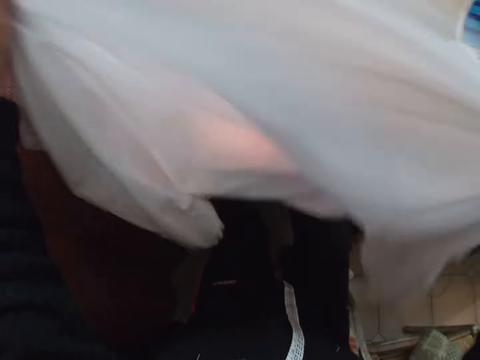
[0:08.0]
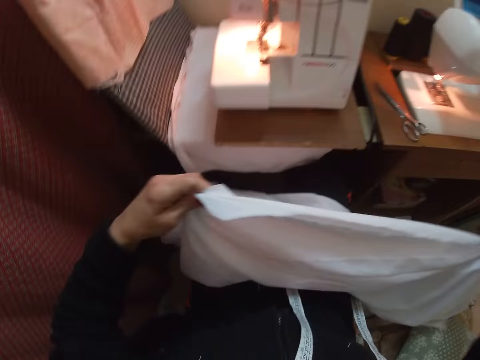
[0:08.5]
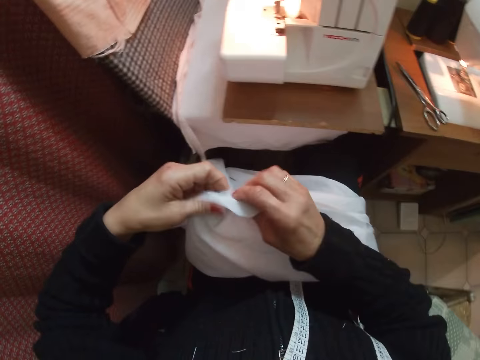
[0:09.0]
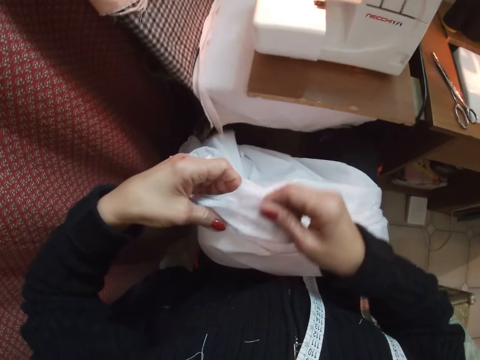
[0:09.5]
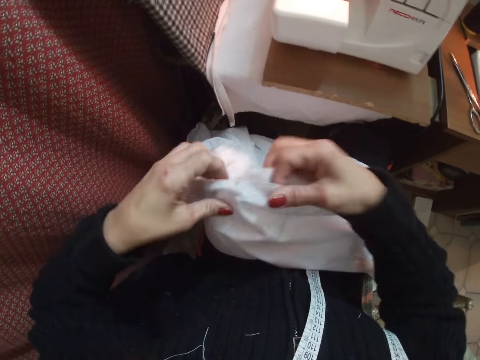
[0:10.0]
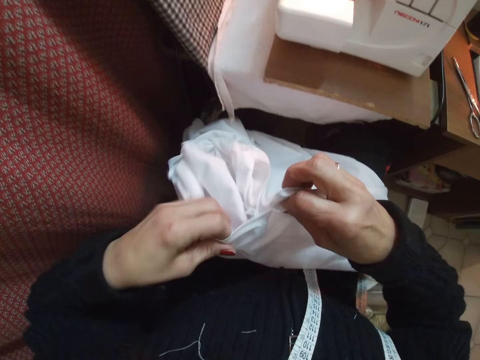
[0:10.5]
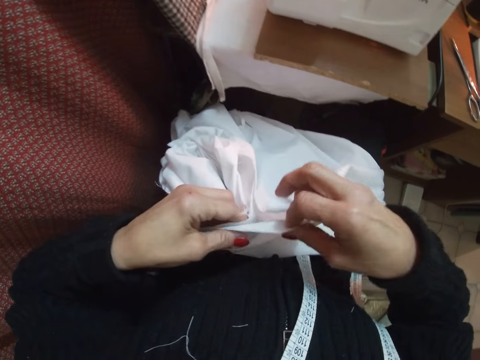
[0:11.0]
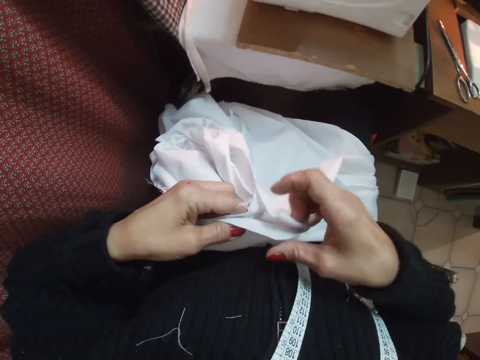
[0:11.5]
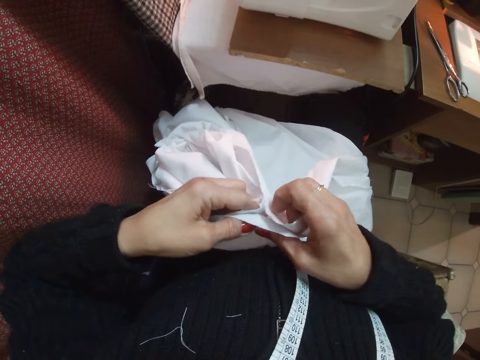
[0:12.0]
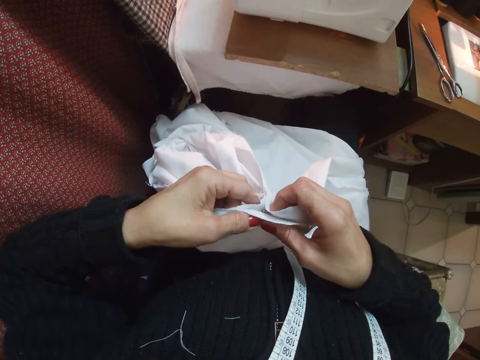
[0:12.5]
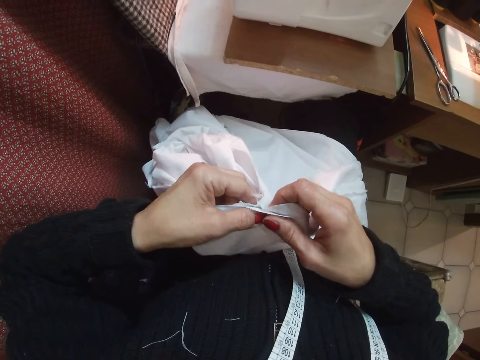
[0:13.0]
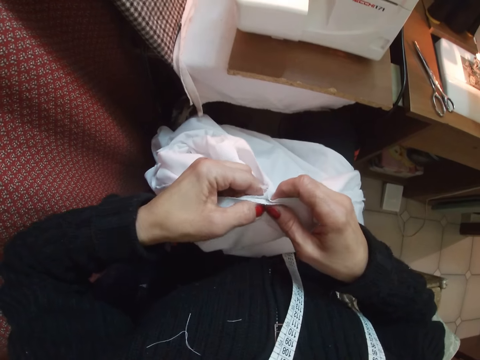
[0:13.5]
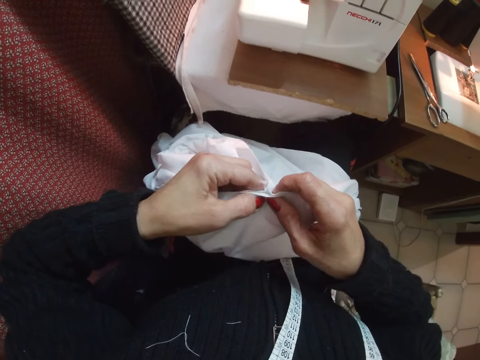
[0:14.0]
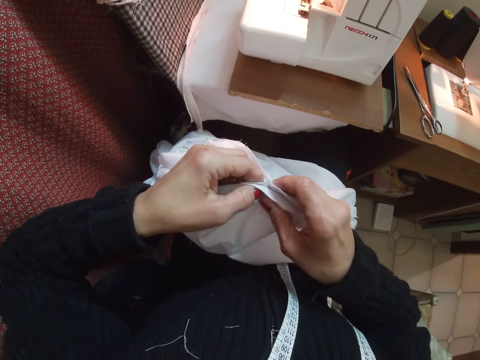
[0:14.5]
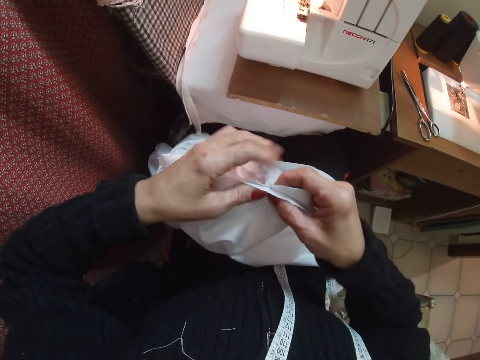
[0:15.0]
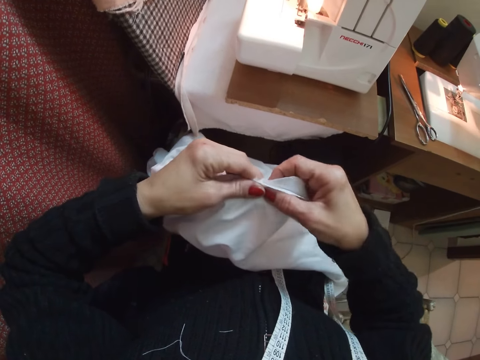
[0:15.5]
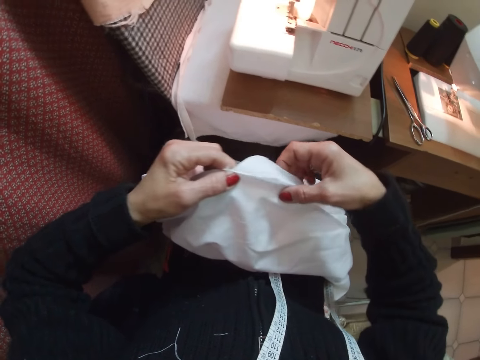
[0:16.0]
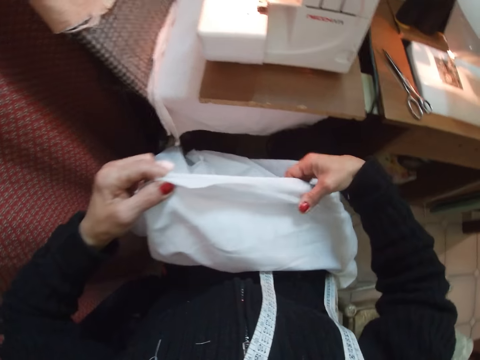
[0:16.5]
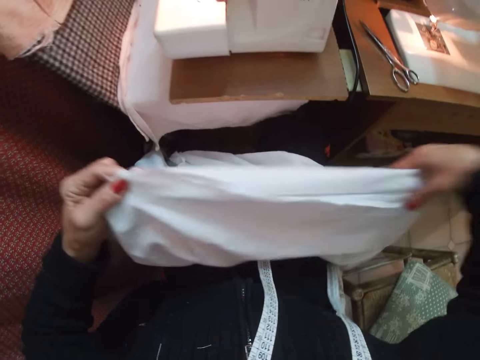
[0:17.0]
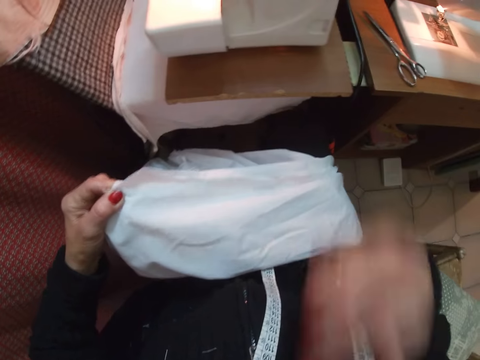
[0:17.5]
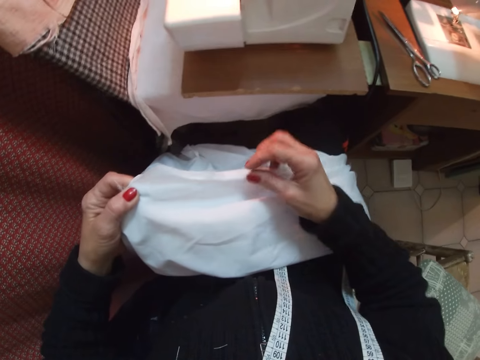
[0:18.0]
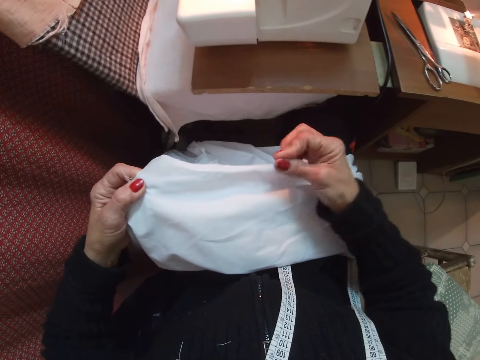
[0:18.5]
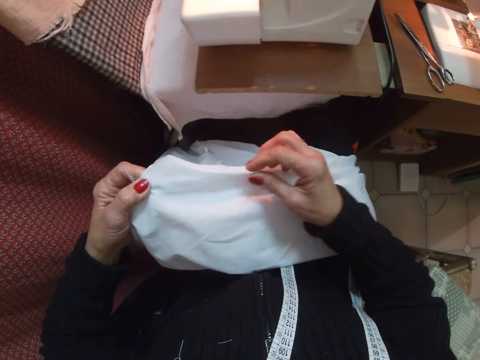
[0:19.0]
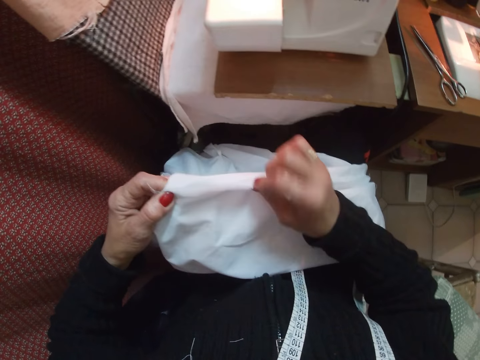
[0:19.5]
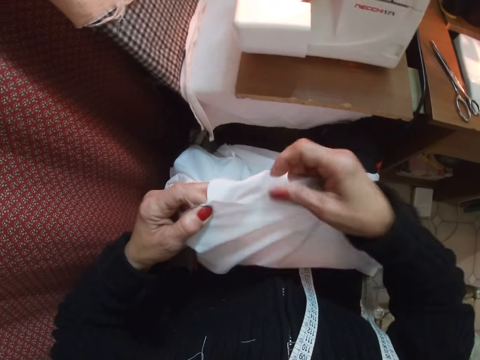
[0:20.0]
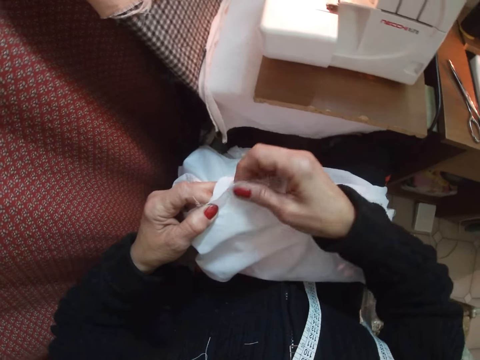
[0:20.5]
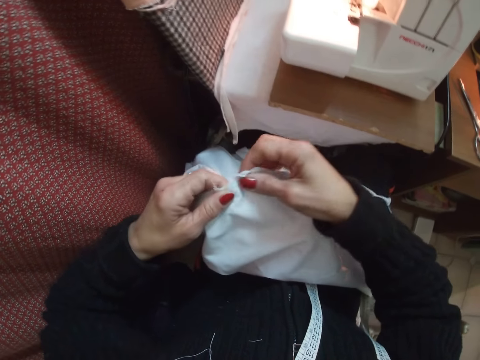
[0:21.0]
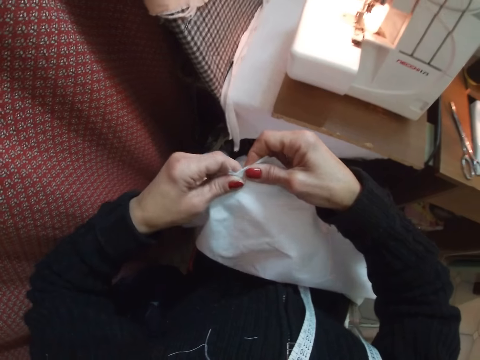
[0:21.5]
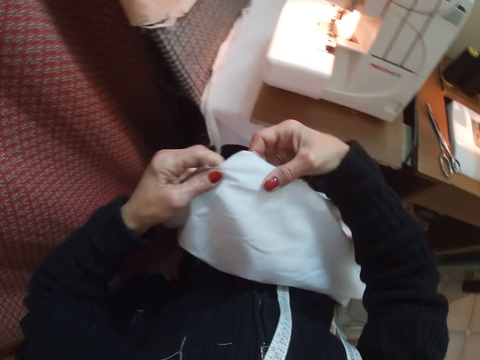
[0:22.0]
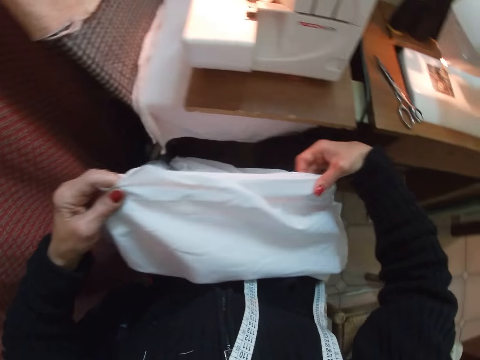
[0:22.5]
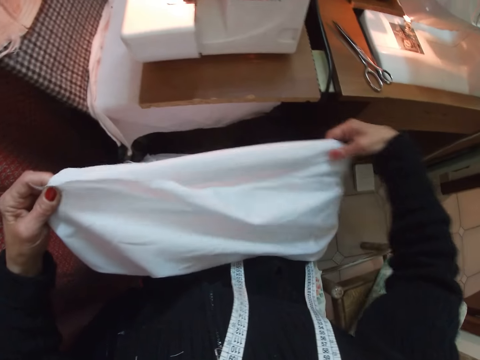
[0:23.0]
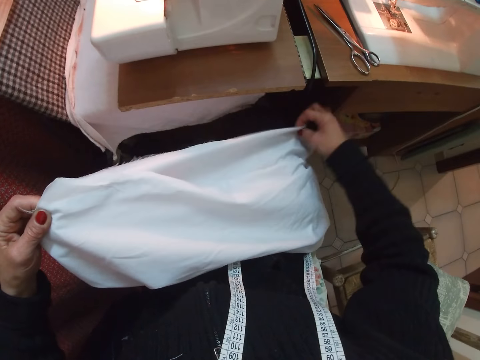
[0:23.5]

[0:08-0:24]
The camera wearer aligns the edges of the cloth. They fold the cloth. They touch something. They remove dirt on the cloth. They straighten the cloth edges.

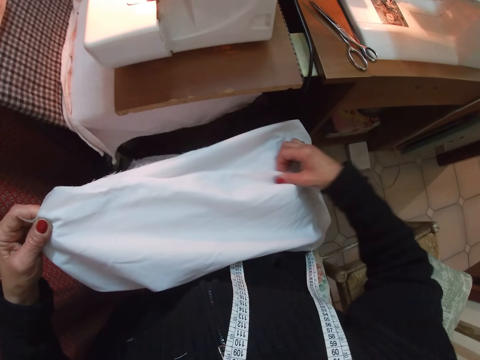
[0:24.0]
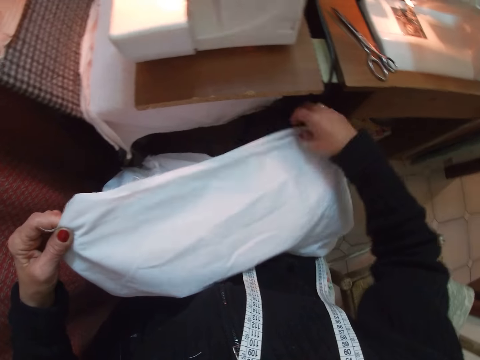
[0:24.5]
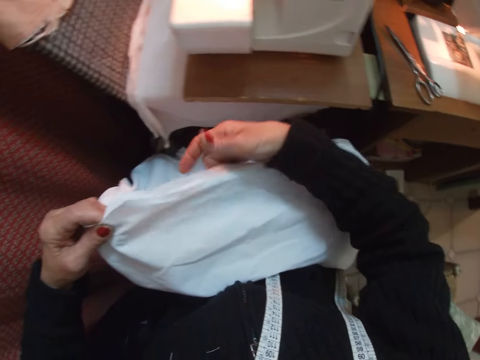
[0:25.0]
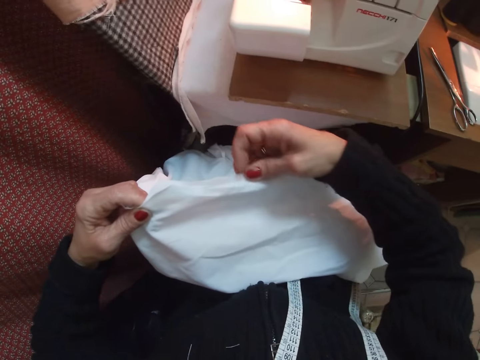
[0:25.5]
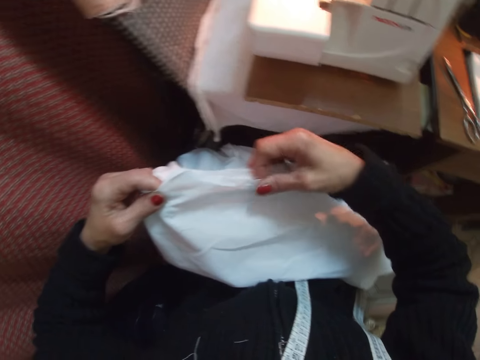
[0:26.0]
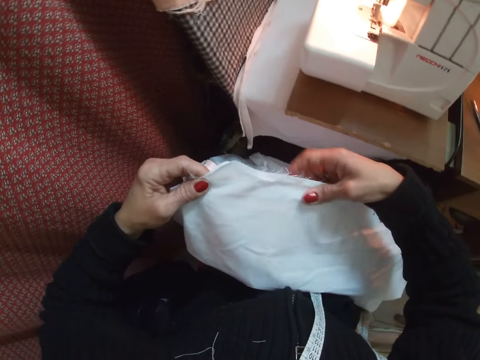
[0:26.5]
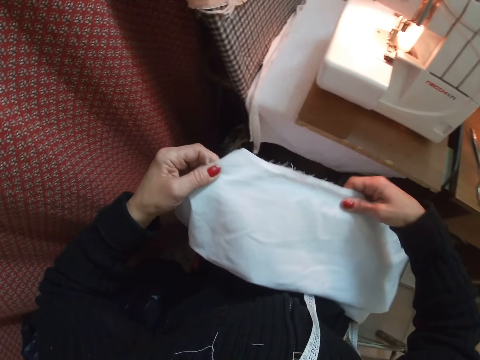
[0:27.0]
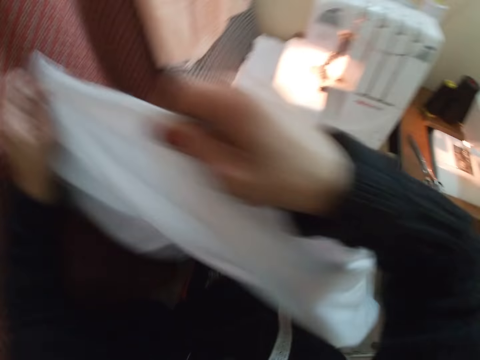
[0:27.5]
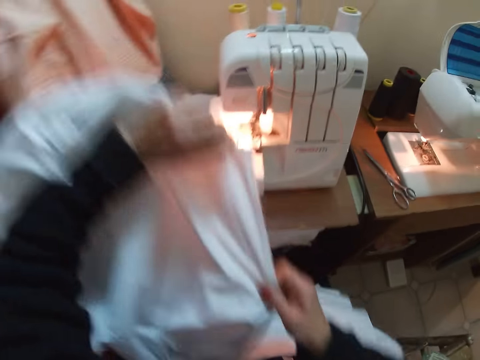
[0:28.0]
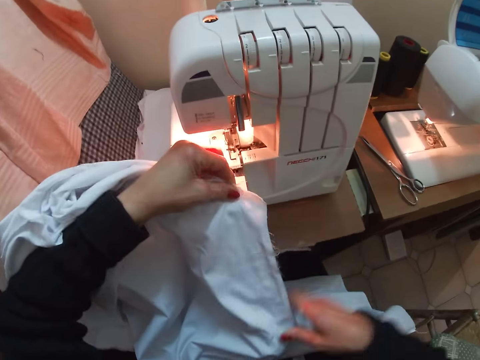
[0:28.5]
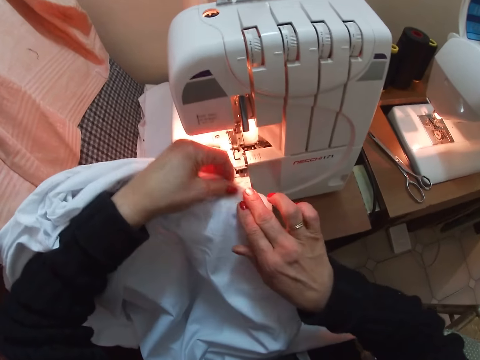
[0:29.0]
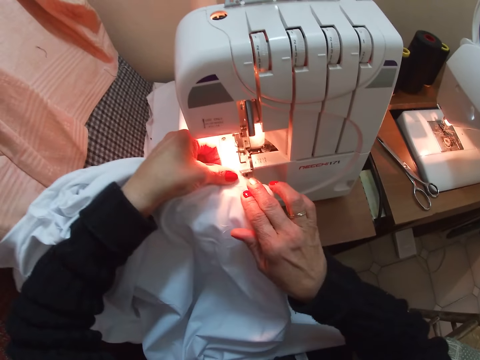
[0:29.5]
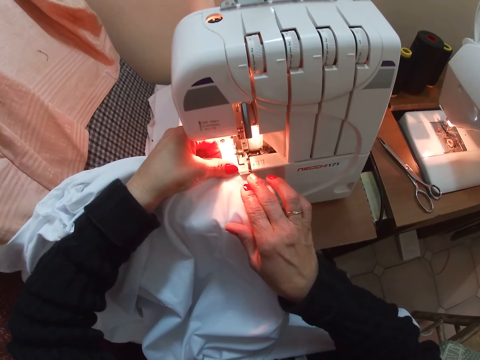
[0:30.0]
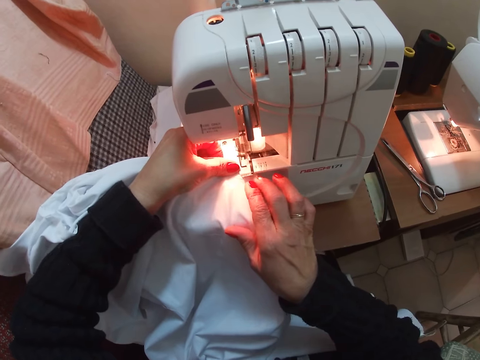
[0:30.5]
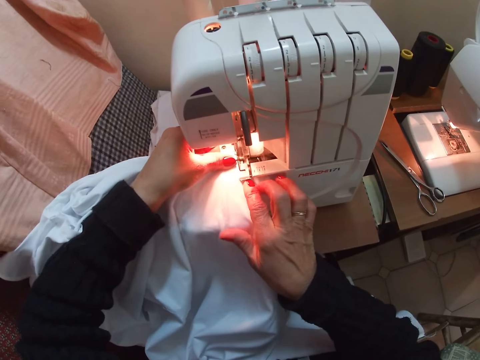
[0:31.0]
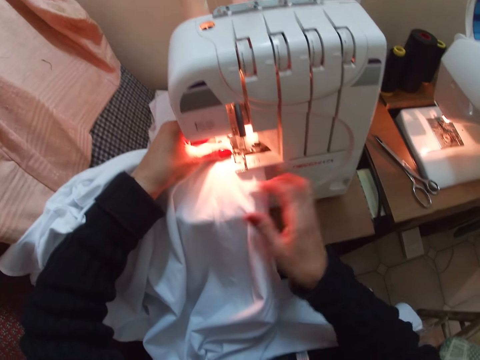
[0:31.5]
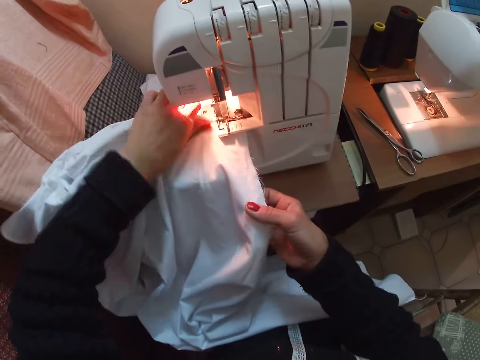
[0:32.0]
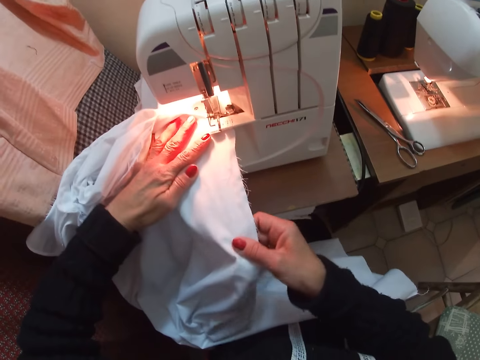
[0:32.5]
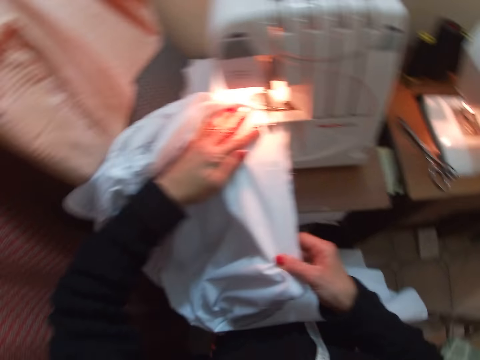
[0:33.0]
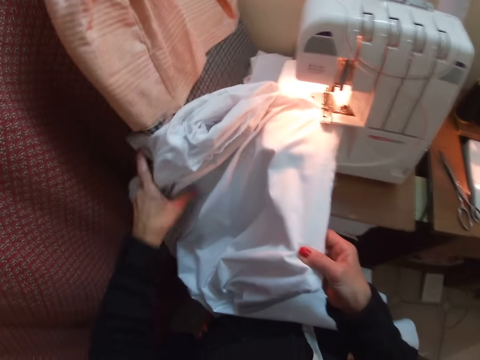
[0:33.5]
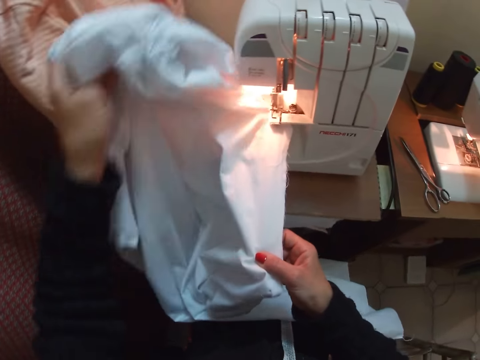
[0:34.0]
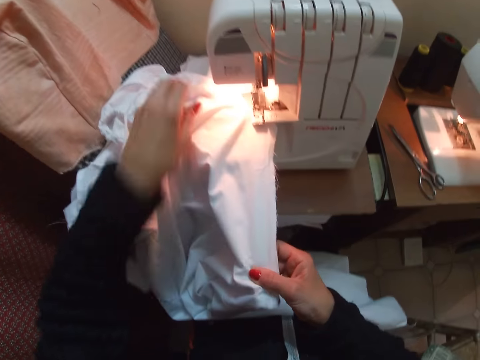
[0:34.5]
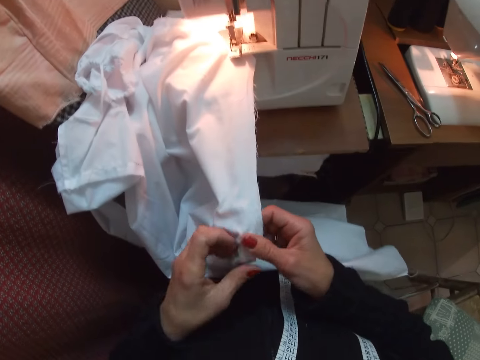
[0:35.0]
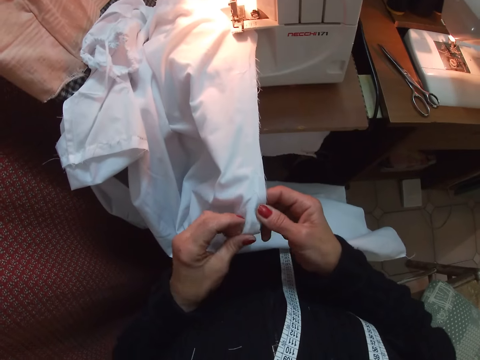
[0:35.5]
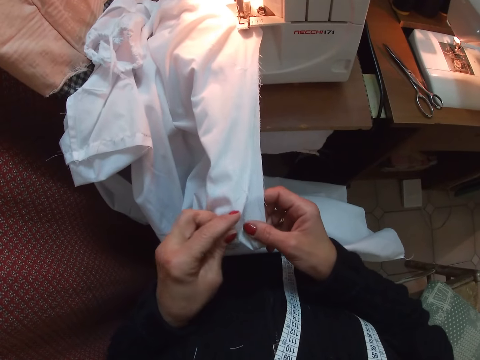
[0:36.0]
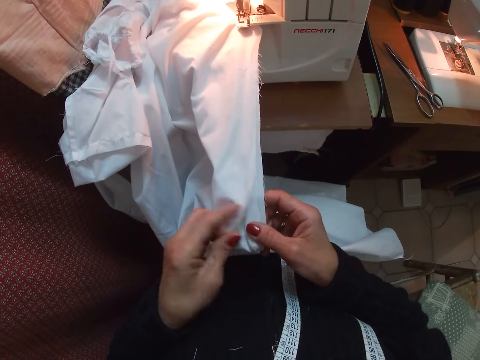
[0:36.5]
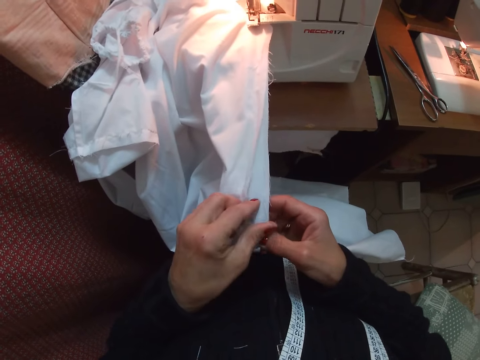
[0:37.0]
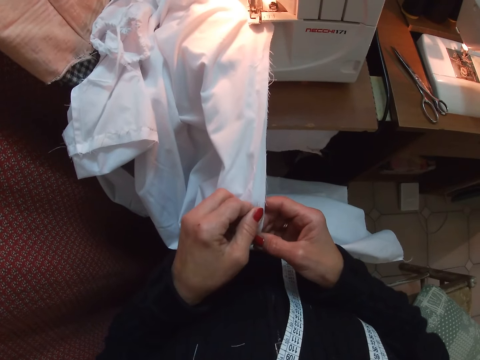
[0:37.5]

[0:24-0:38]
The camera wearer turns the cloth. They raise the cloth up. They put the cloth into the sewing machine. They sew the cloth. They align the edges of the cloth. They turn the cloth. They straighten the cloth. They align the edges of the cloth with both hands. They pick out a piece of thread from the cloth.
